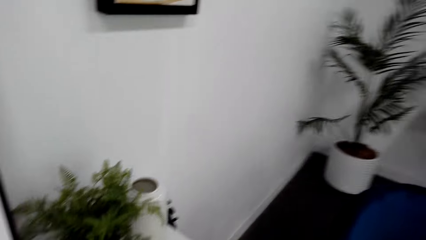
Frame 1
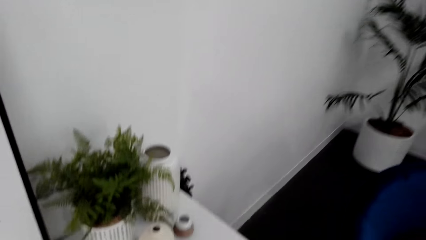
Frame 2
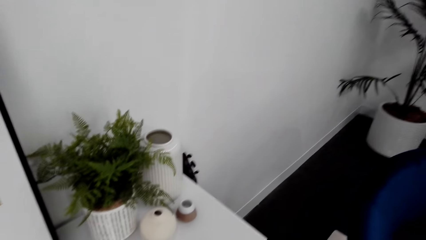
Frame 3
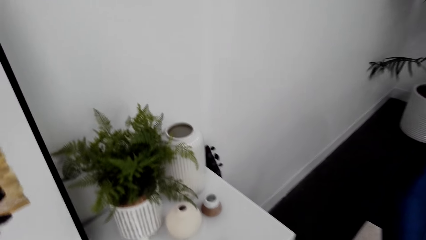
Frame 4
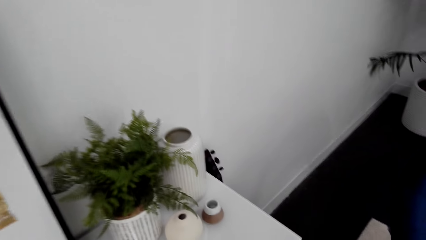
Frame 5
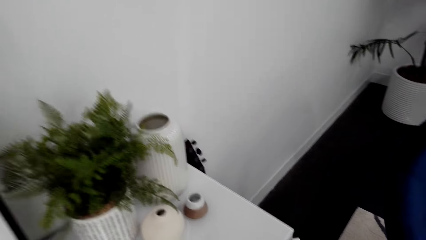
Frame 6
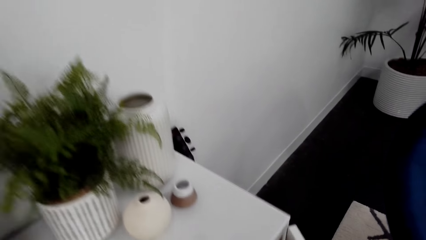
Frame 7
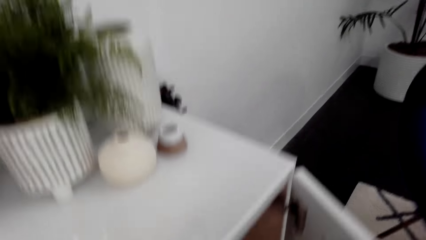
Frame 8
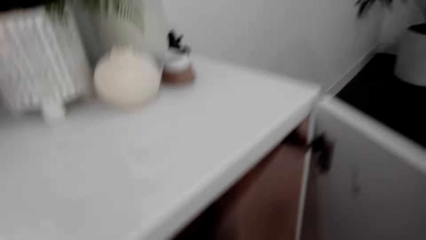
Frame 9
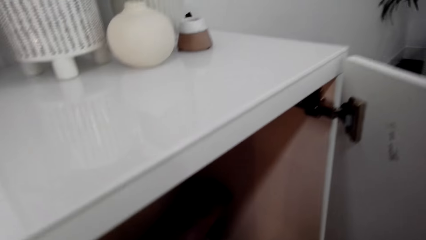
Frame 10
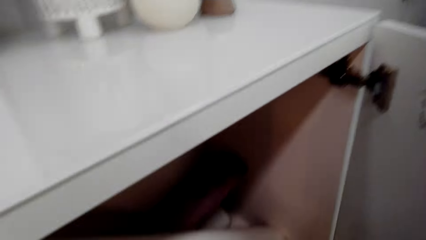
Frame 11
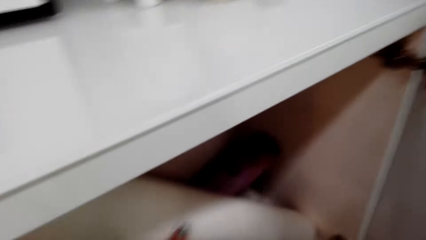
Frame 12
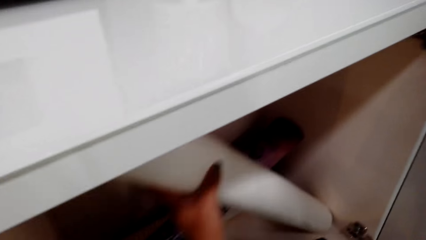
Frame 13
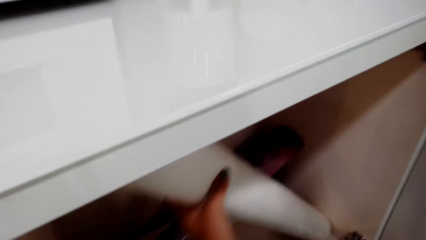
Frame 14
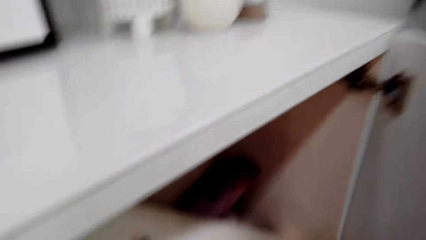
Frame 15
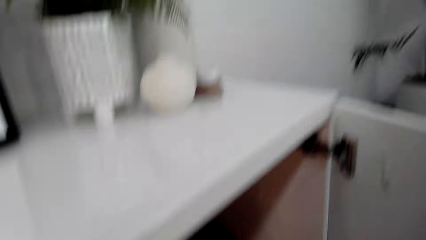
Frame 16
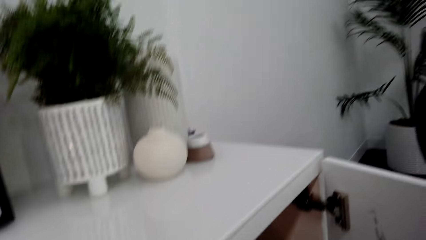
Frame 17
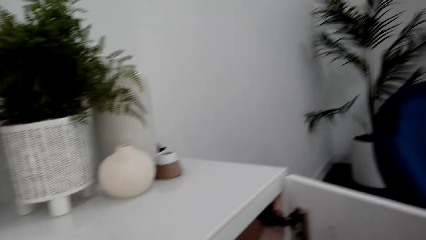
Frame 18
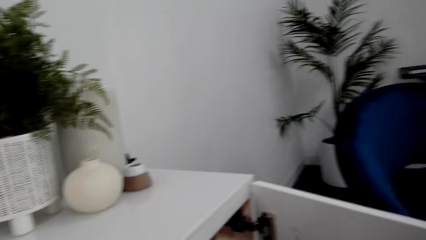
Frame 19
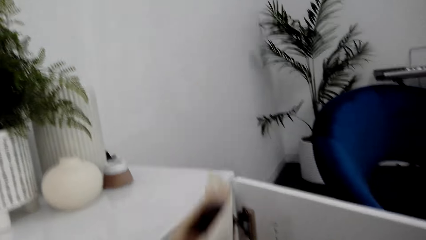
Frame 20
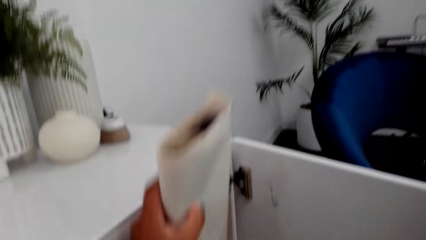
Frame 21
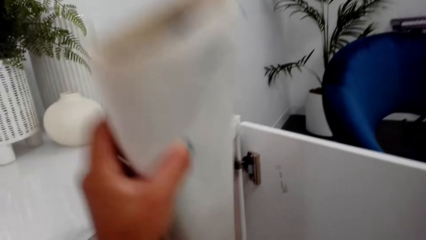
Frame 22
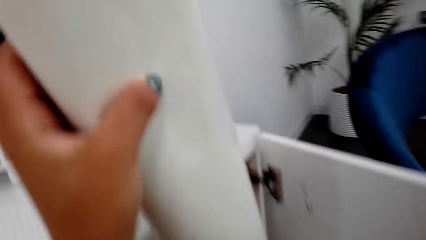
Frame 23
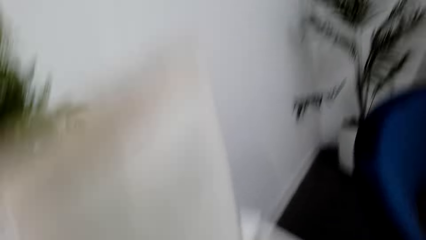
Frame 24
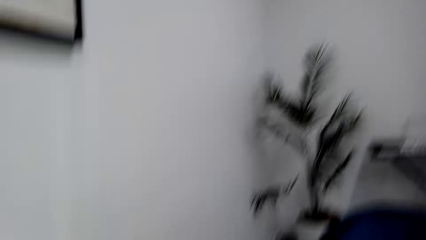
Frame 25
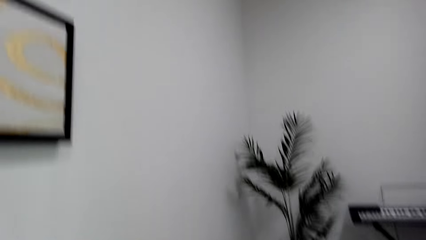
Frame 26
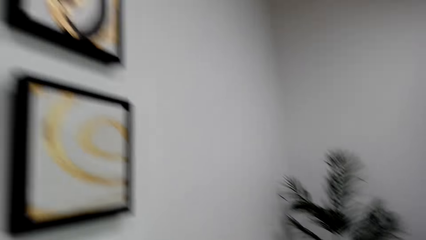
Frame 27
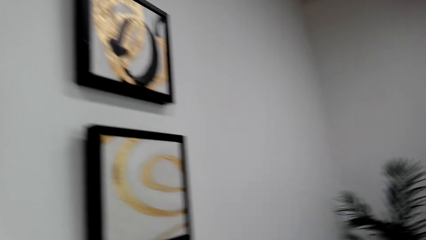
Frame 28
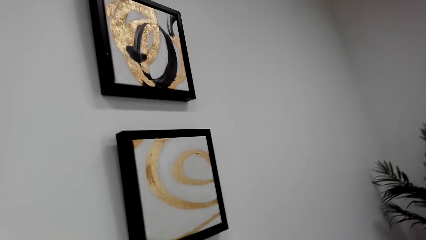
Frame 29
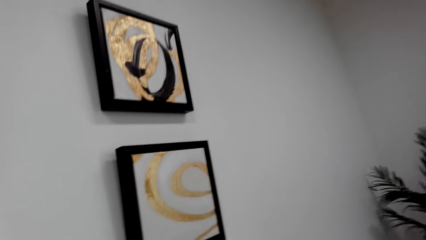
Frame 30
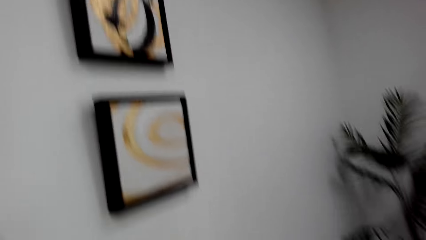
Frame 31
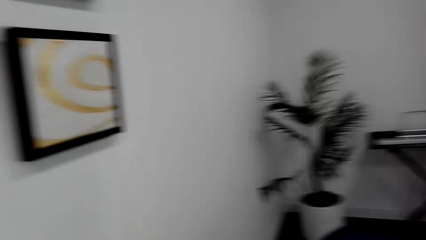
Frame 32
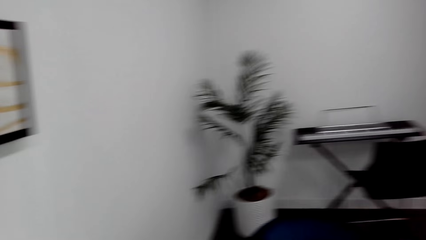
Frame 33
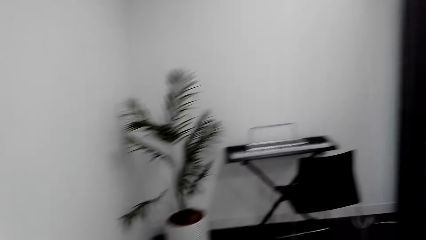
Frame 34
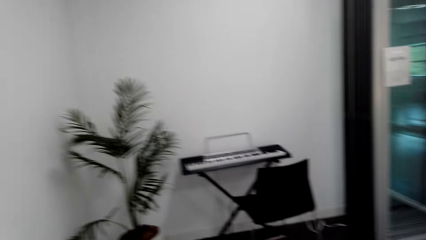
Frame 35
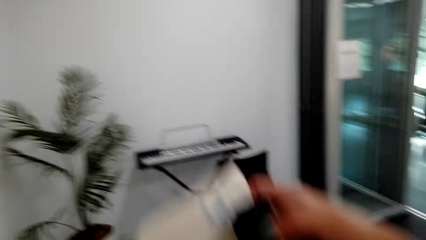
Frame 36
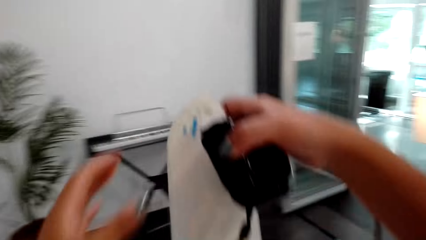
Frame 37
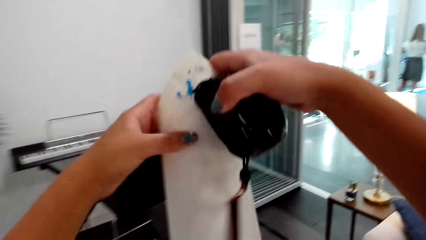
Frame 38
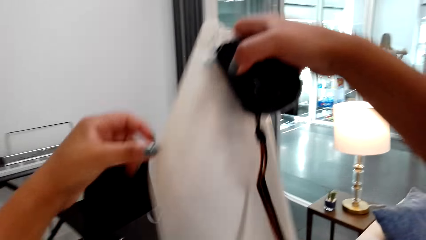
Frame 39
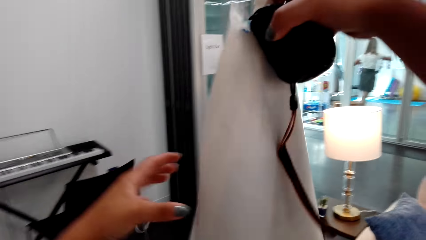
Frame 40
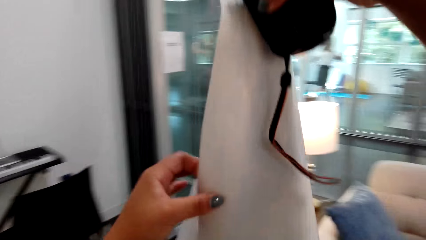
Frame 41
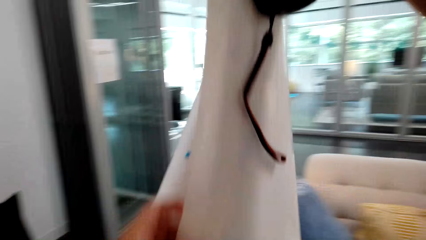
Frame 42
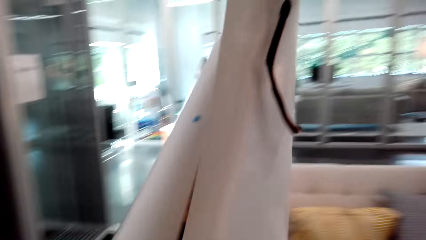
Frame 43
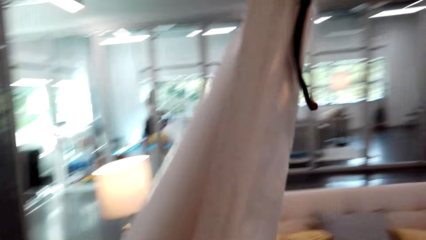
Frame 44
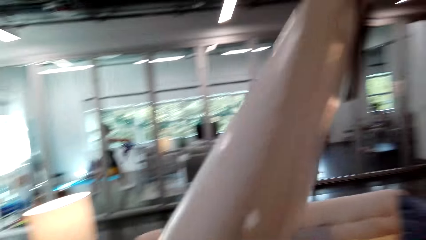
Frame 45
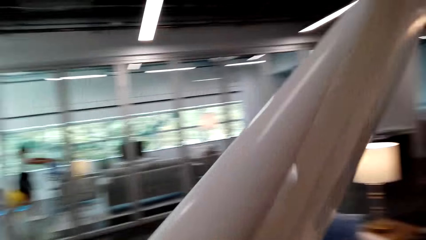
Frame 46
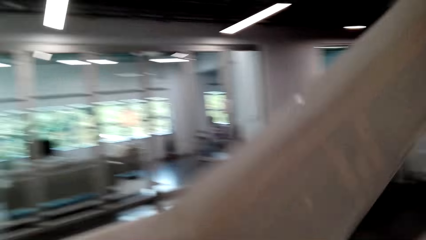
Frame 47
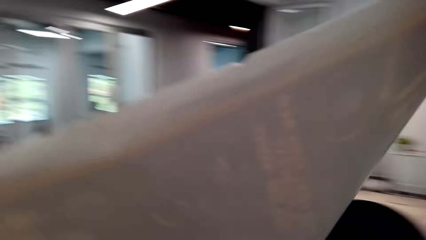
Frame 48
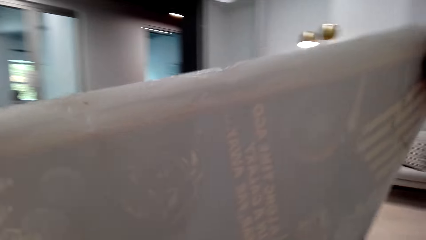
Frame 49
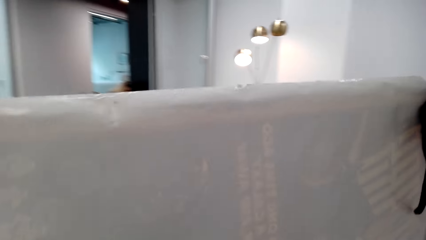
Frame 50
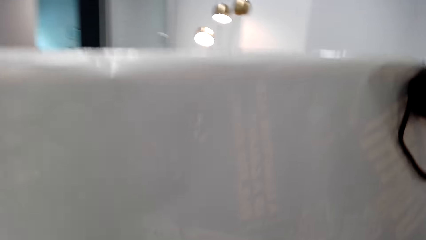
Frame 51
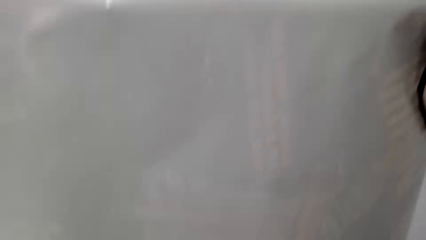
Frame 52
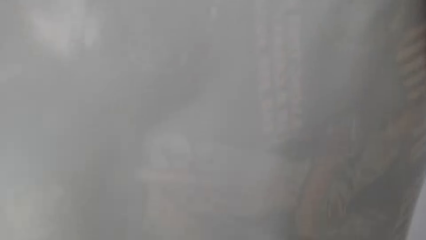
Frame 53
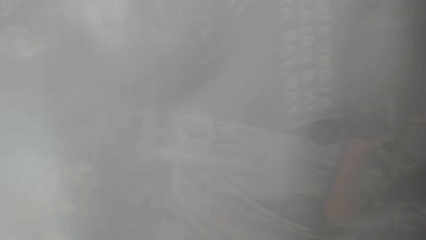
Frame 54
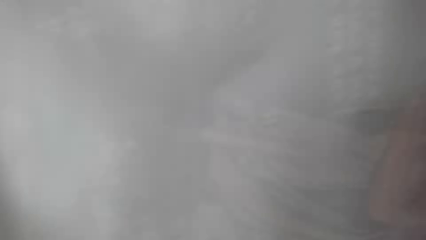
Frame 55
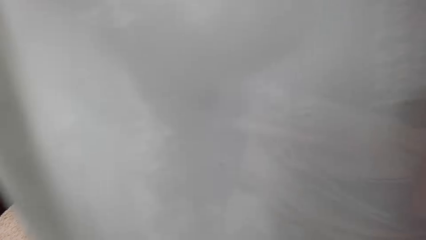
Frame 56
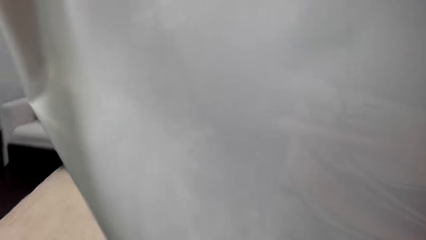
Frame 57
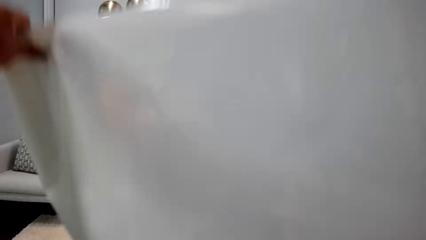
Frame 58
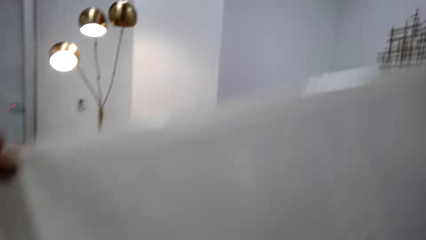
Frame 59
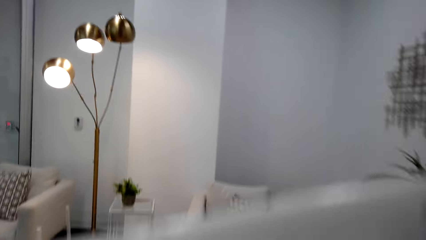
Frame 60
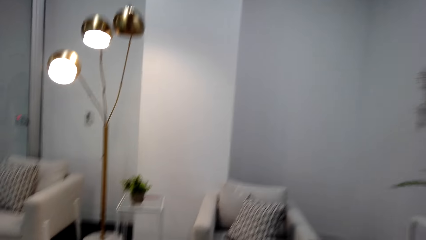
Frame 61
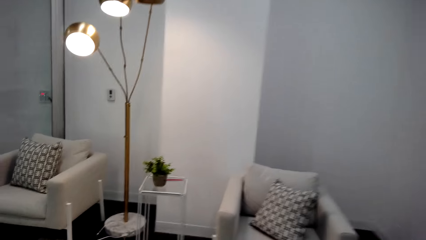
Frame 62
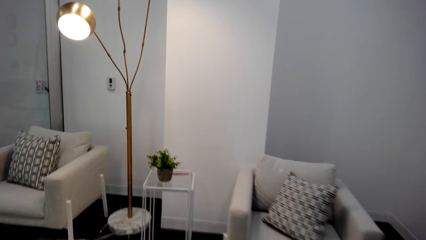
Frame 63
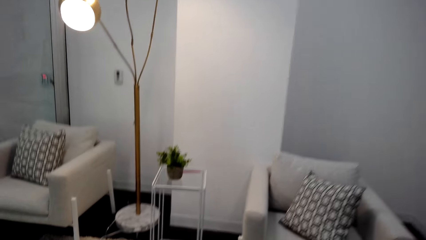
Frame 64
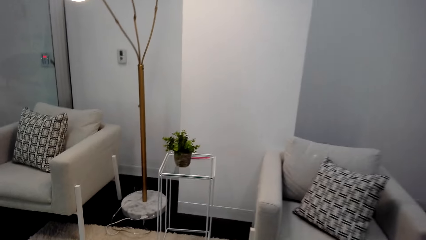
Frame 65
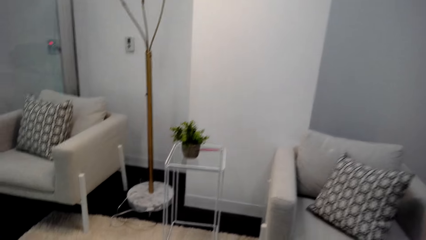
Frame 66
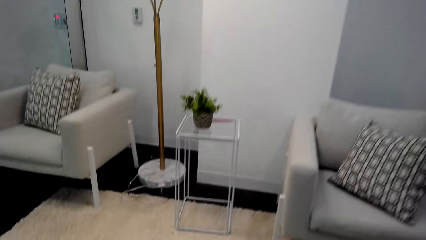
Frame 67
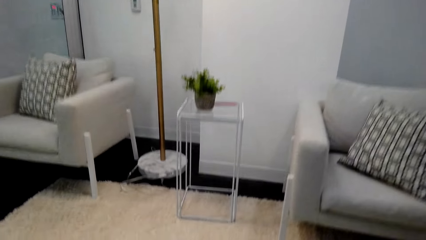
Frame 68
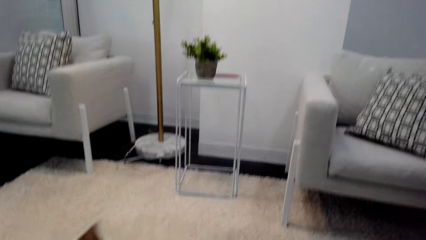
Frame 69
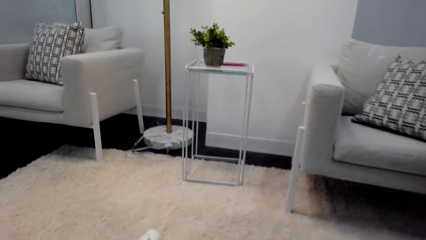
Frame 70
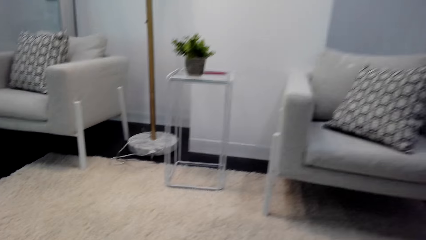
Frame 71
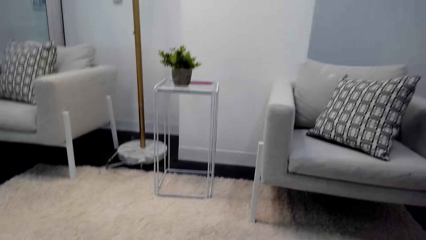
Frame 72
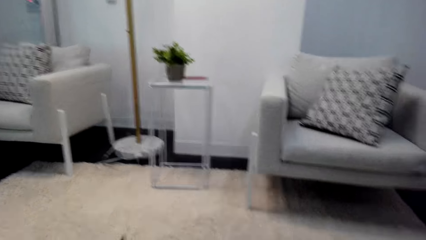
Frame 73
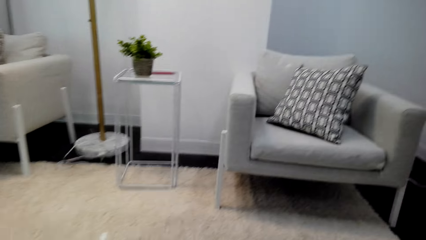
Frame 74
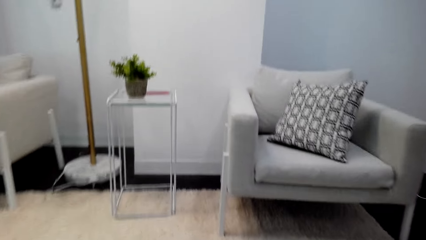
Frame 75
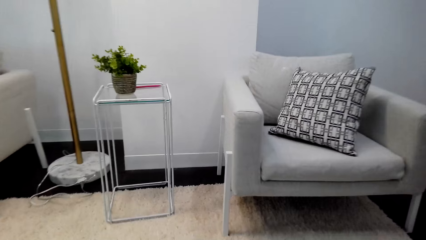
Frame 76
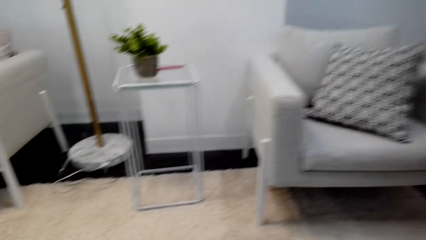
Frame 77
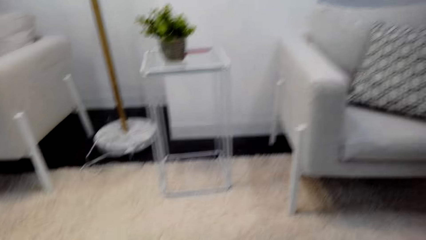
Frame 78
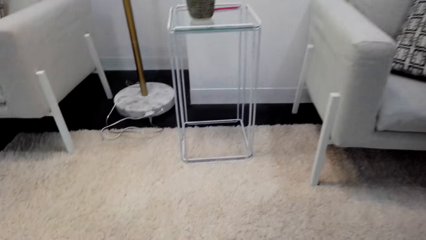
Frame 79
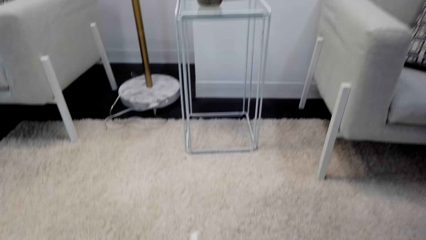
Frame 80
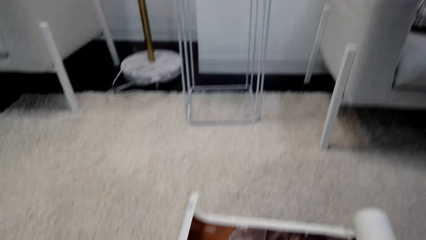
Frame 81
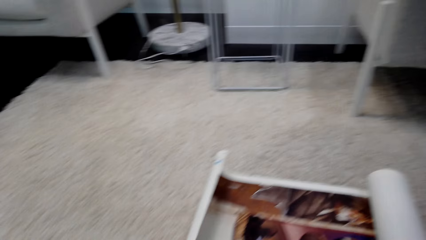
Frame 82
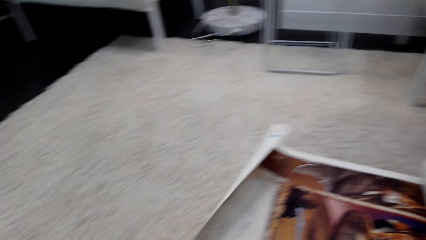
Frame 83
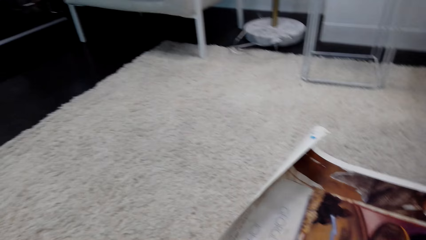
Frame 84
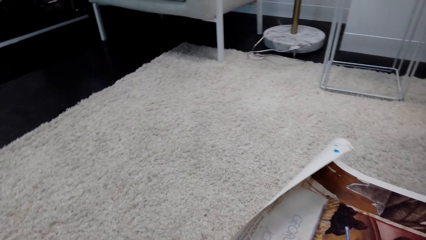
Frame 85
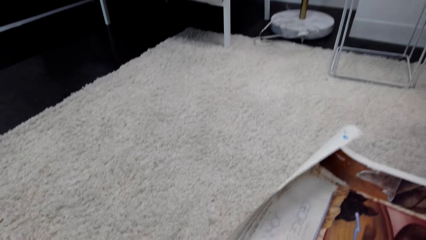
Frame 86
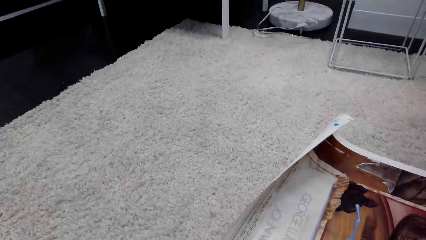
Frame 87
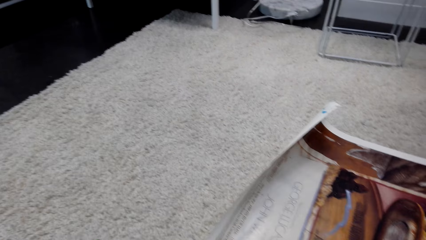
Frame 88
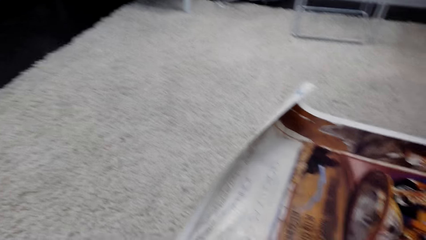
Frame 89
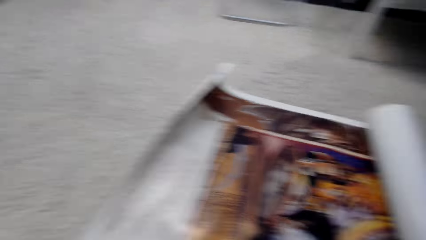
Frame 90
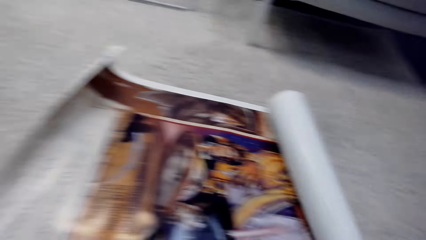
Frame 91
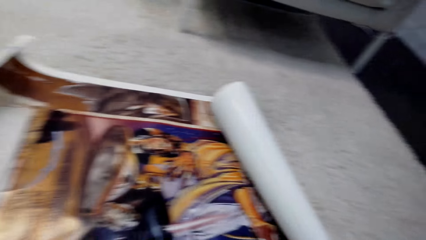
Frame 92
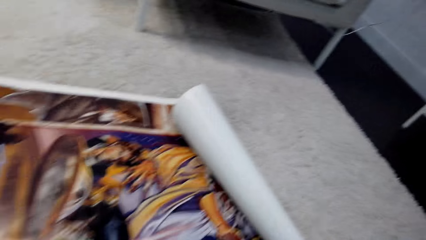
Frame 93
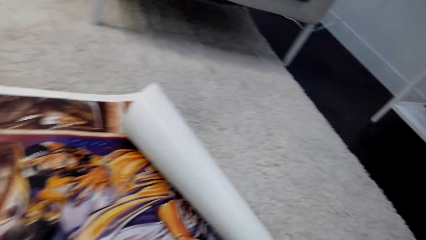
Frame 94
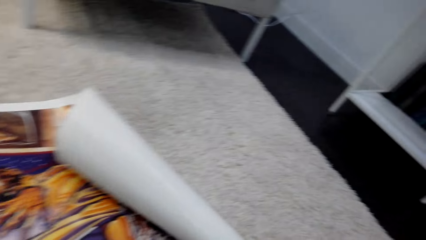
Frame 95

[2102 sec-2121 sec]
The camera wearer bends down. They hold a sticker. They take the manila paper from the shelf. They turn around. They hold a bag. They unfold the manila paper. They hold the sticker. They turn around. They spread the paper on the floor. They hold the sticker on the carpet. They measure the paper with the tape measure.
